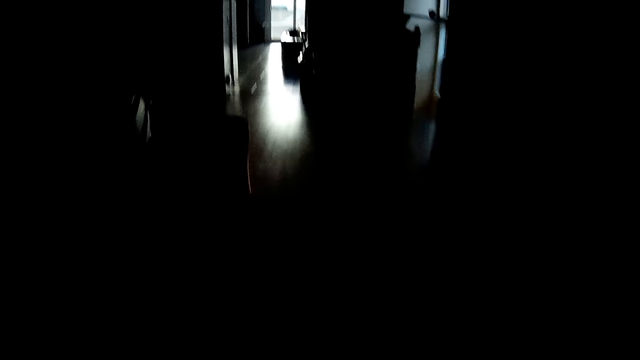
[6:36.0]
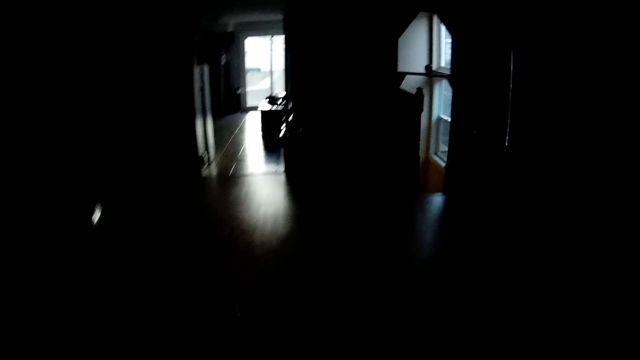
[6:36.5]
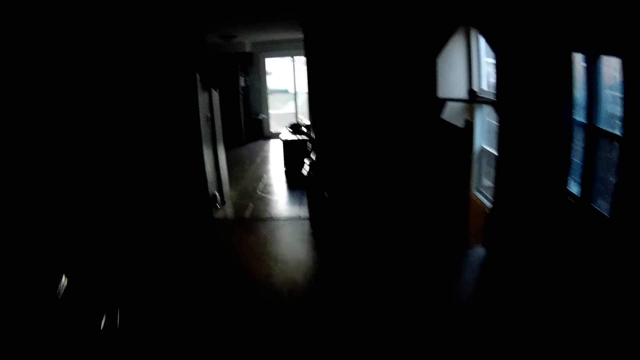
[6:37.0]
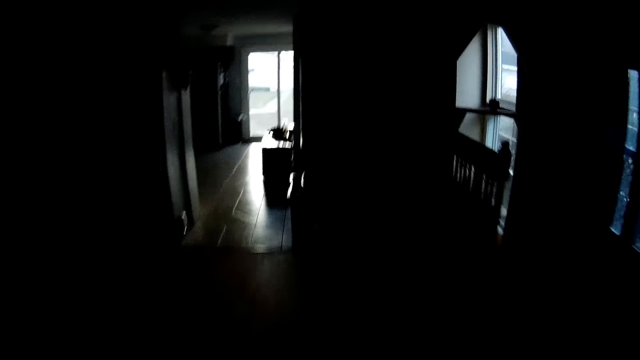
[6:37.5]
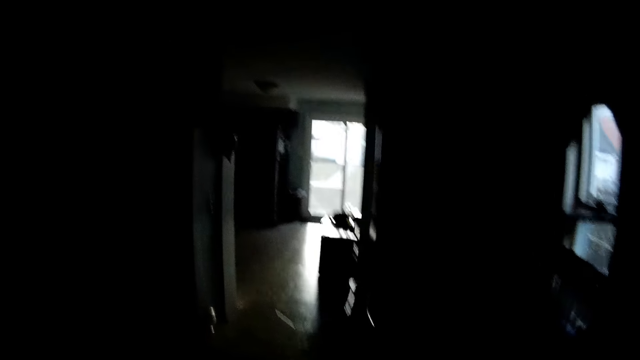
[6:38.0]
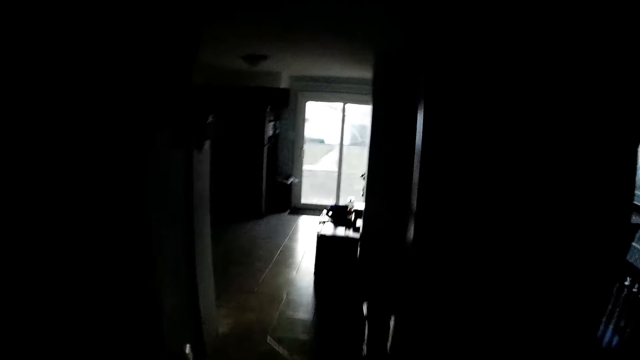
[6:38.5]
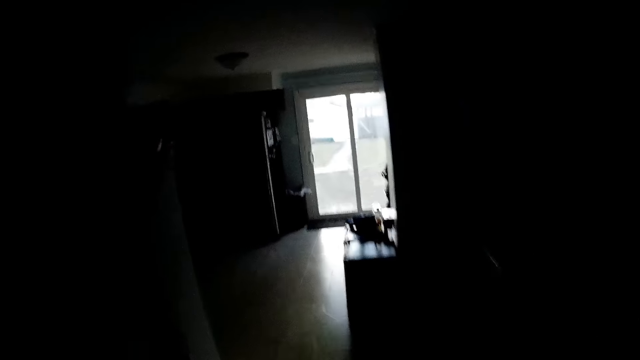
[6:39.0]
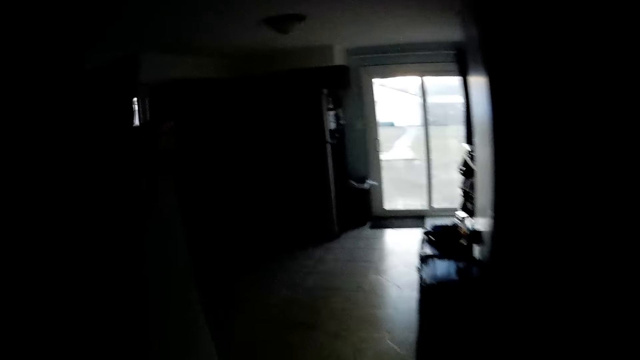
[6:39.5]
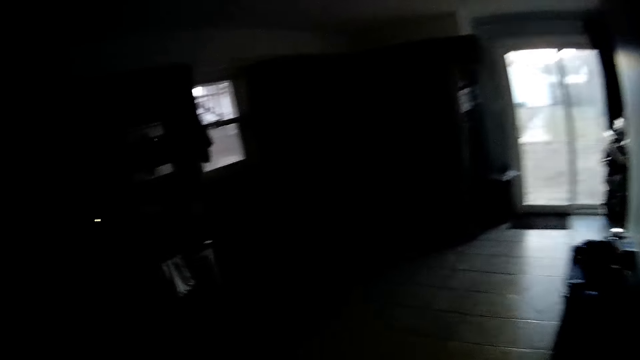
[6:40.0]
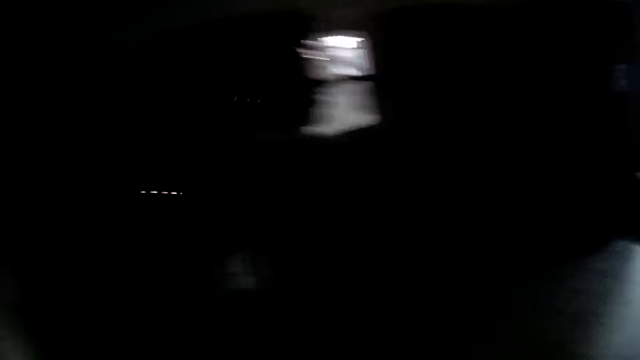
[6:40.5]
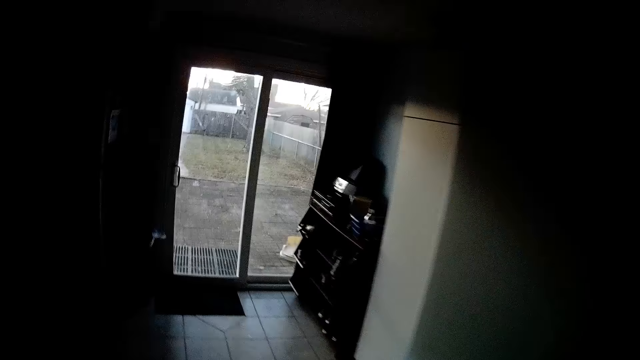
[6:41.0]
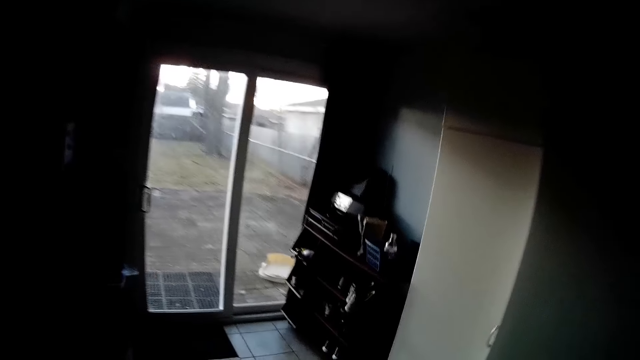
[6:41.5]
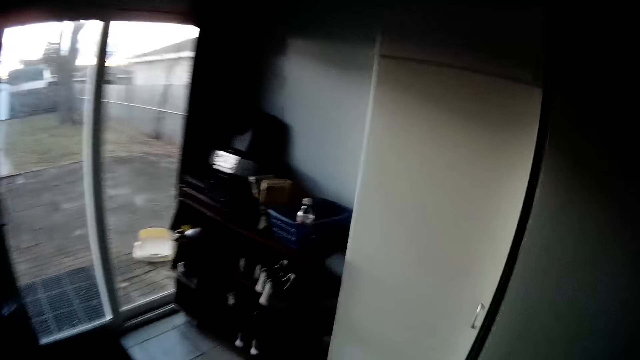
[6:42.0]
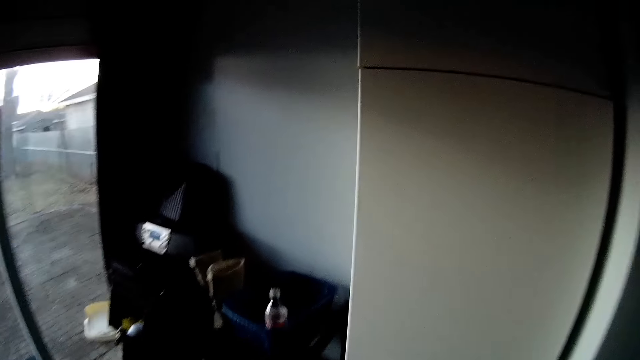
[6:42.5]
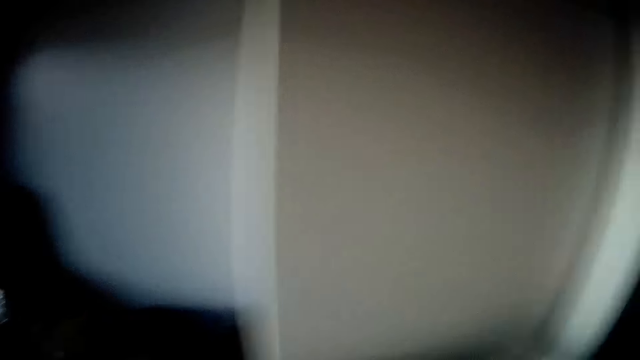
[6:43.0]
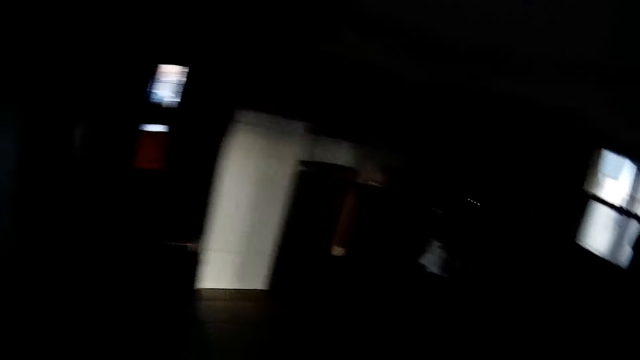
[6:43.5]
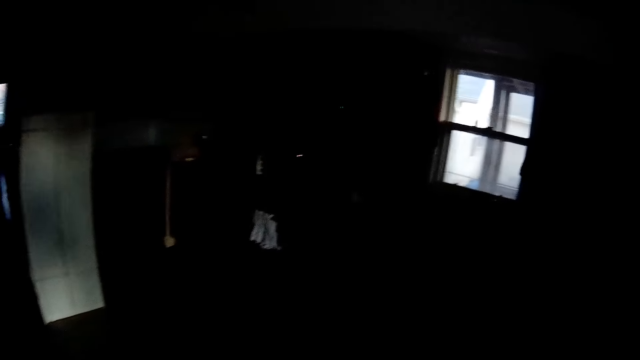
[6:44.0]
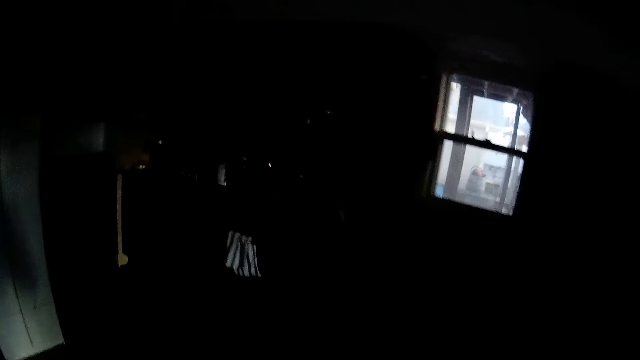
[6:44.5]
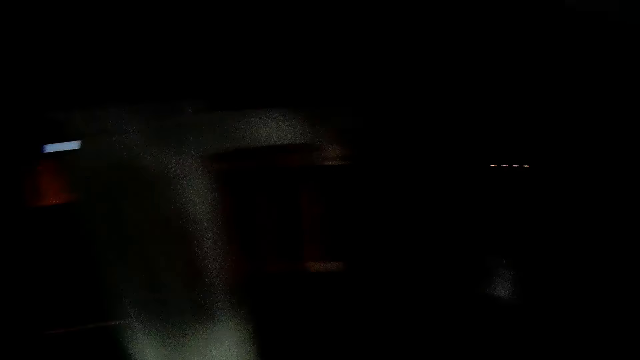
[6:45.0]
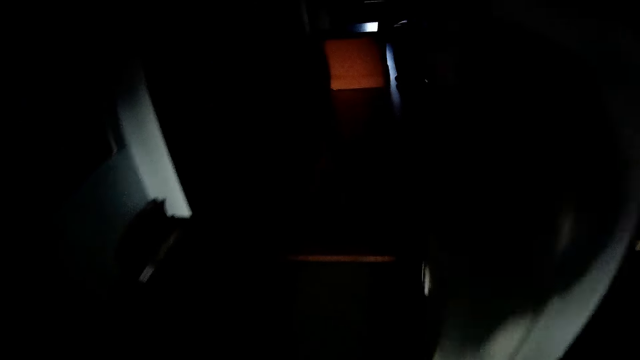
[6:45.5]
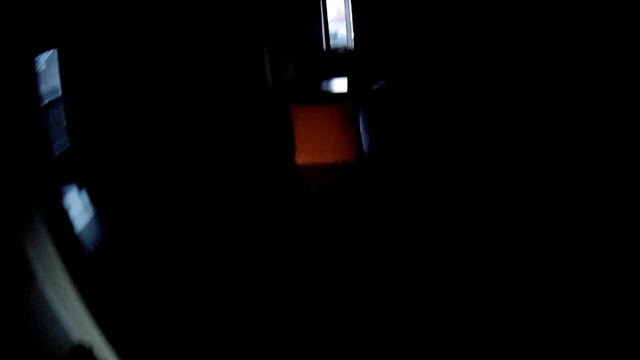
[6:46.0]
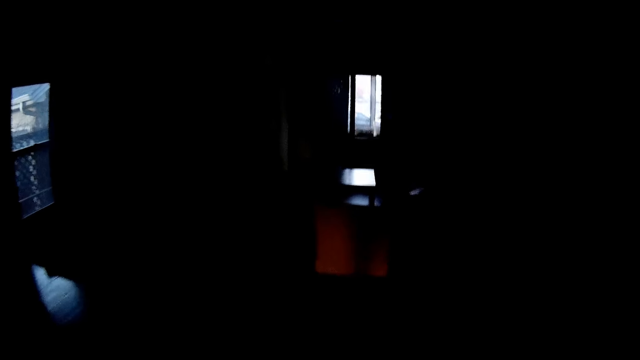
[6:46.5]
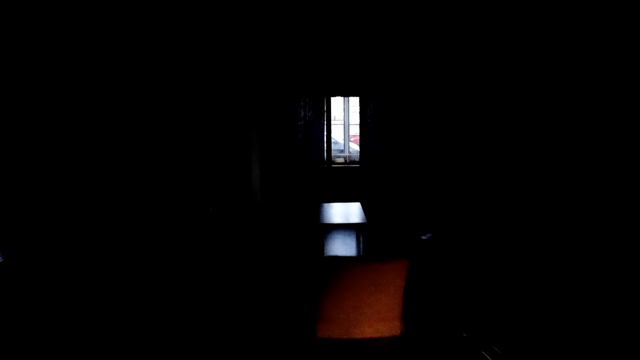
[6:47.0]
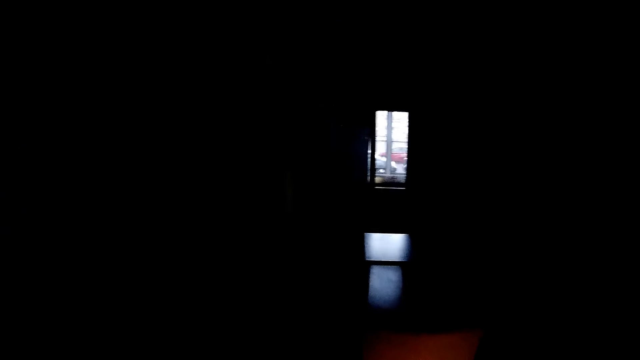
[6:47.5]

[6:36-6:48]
The camera wearer moves across the house.

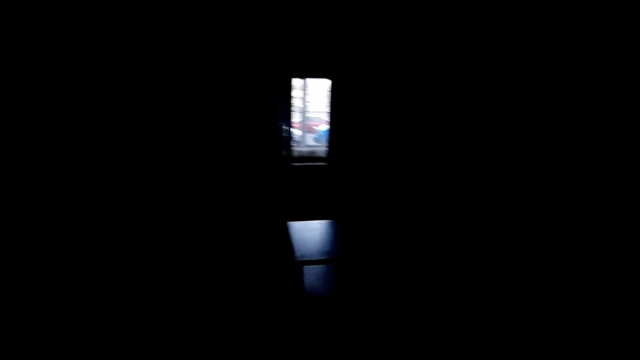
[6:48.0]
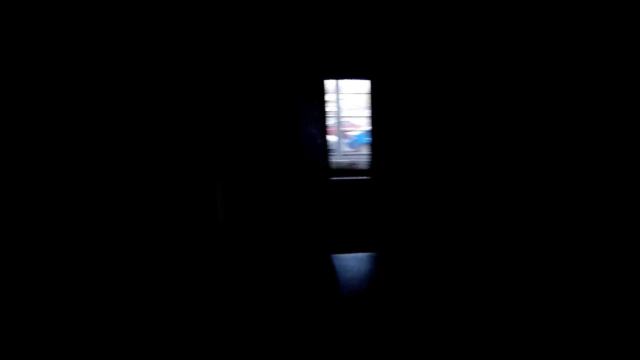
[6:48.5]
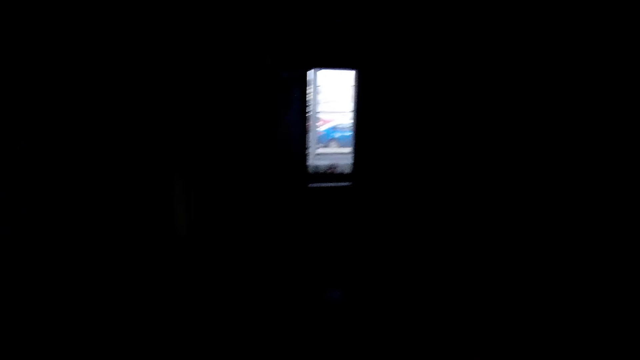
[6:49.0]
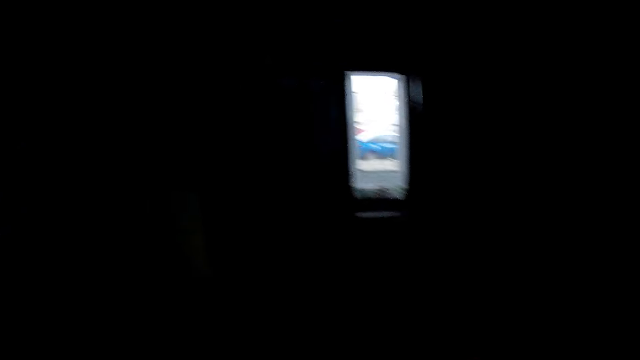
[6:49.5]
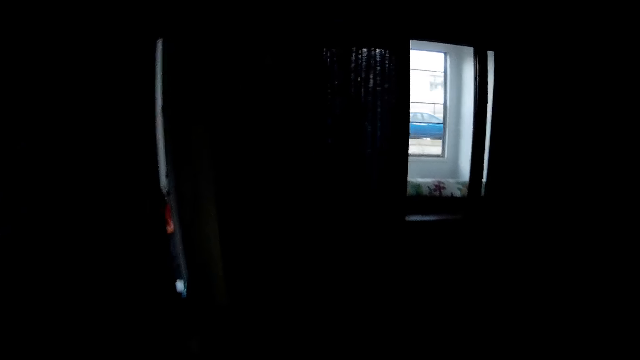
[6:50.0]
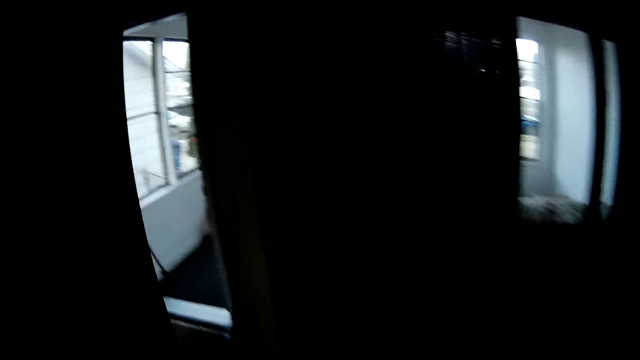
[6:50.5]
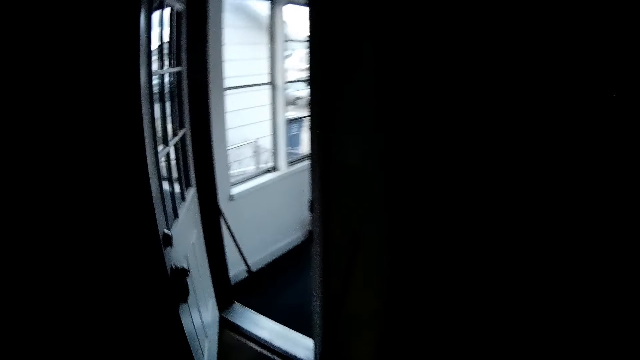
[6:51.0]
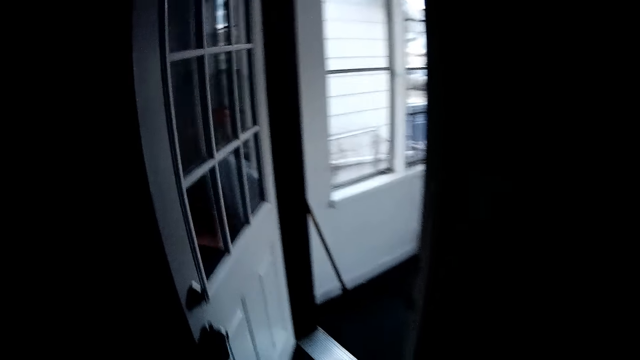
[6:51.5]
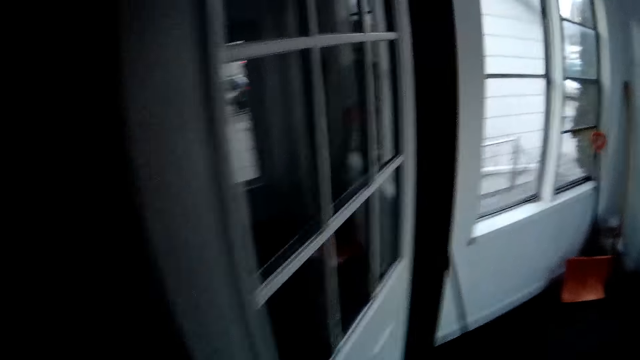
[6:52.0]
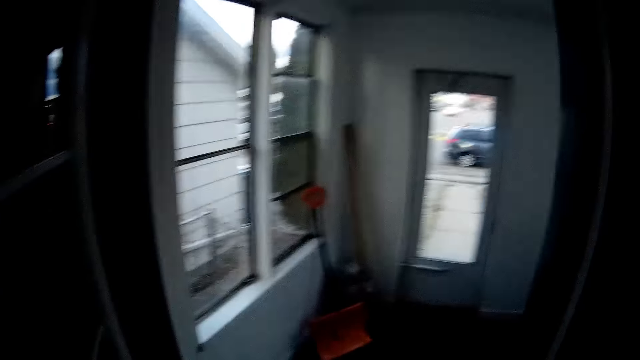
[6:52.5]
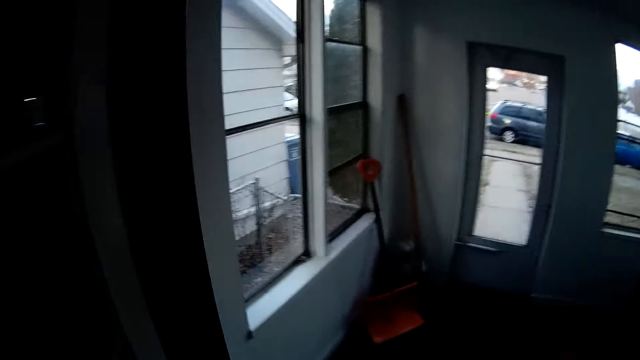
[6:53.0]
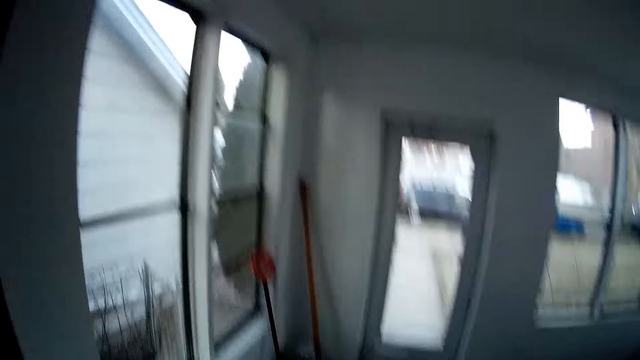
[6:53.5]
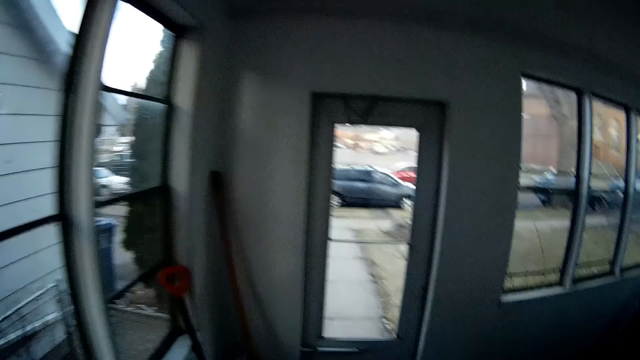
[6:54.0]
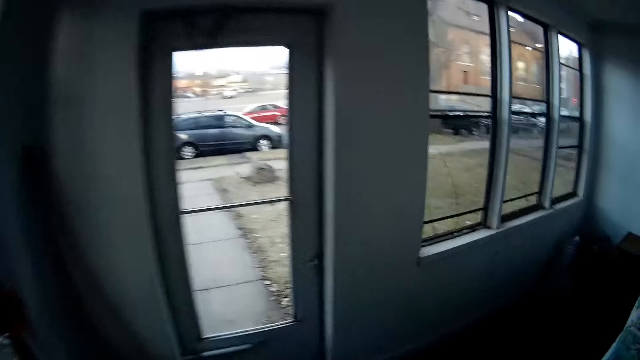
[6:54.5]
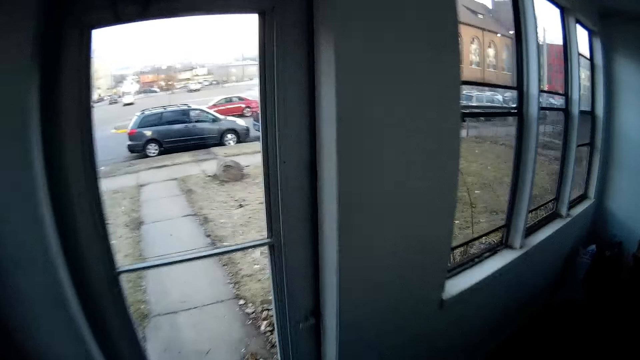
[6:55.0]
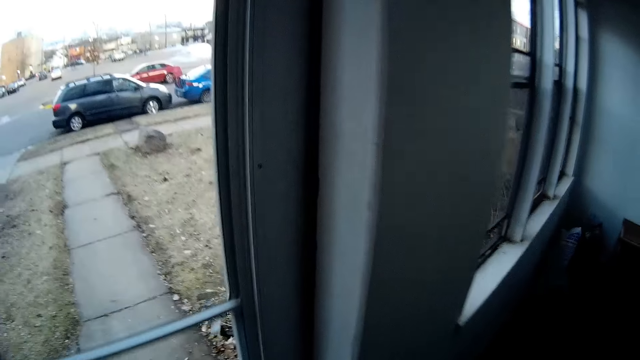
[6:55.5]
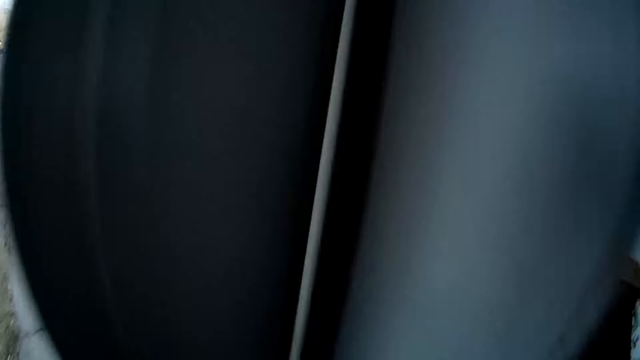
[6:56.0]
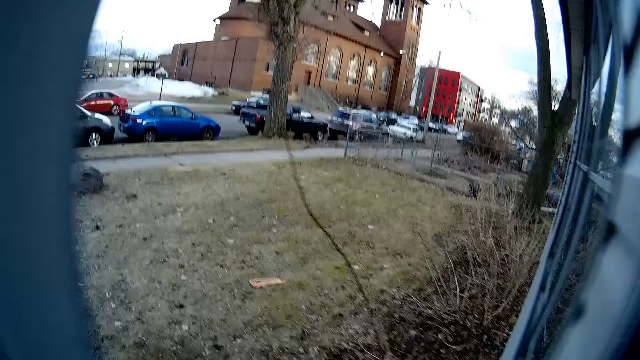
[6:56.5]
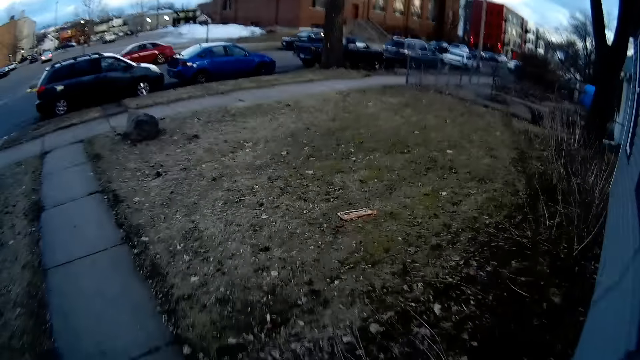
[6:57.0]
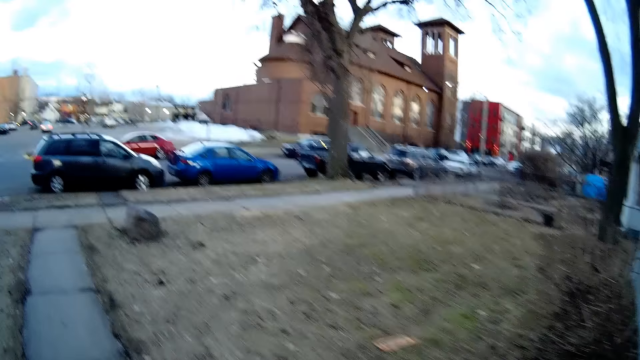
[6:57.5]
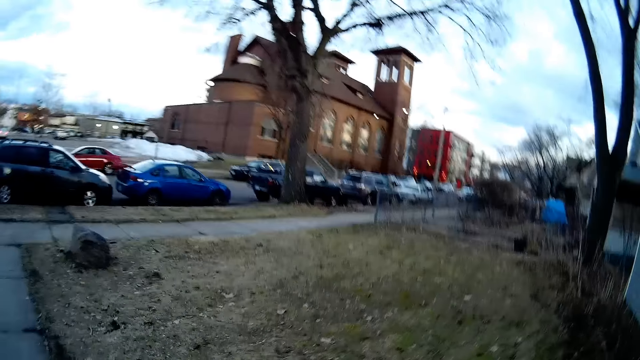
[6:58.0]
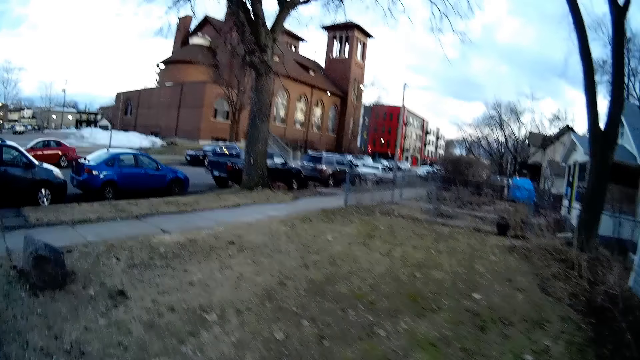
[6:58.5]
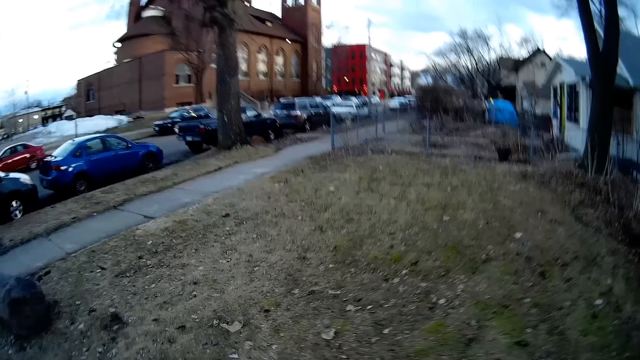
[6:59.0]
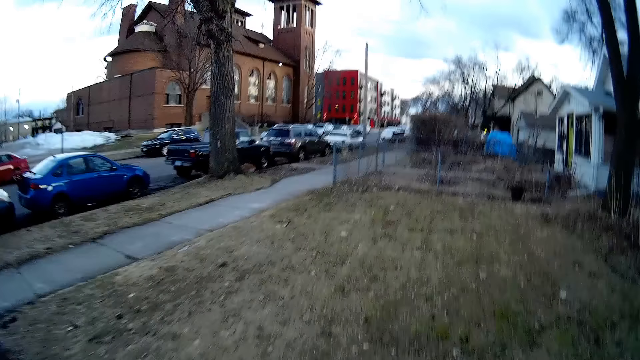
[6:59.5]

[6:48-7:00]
The camera wearer opens the door. They walk on the pavement.
